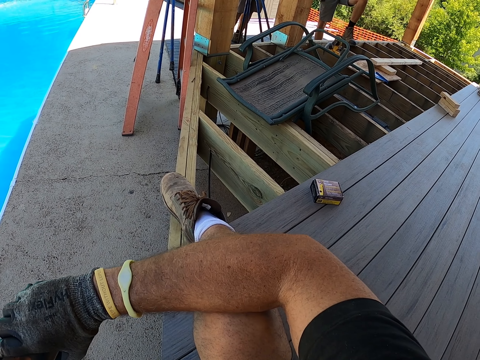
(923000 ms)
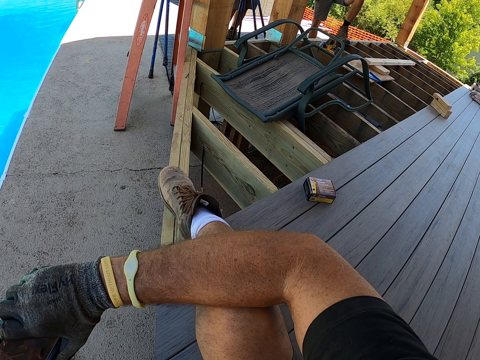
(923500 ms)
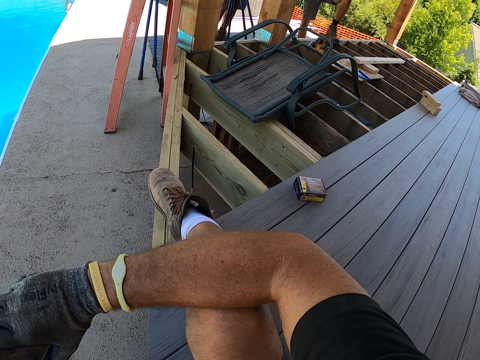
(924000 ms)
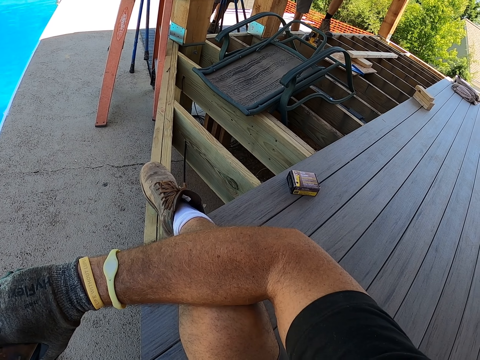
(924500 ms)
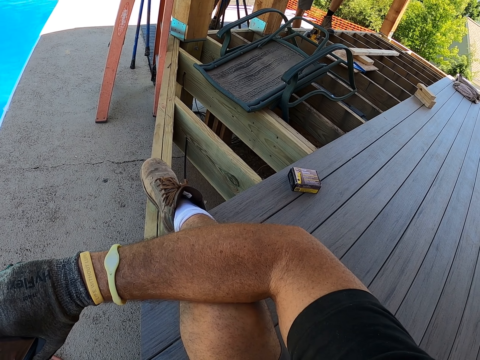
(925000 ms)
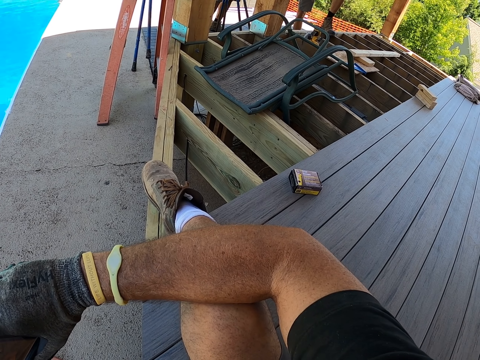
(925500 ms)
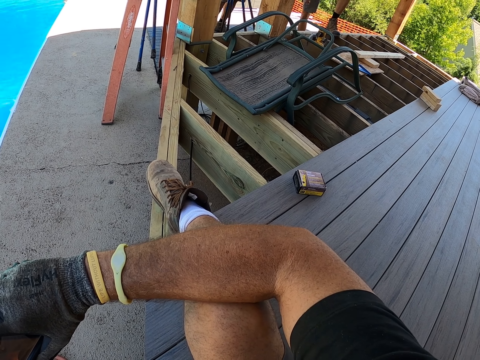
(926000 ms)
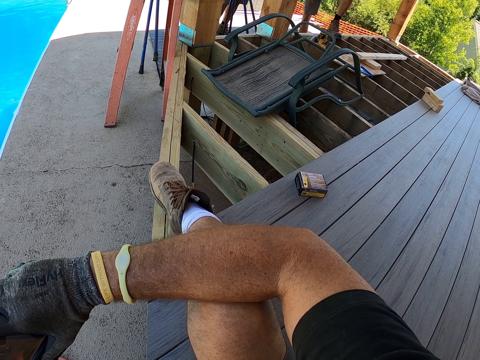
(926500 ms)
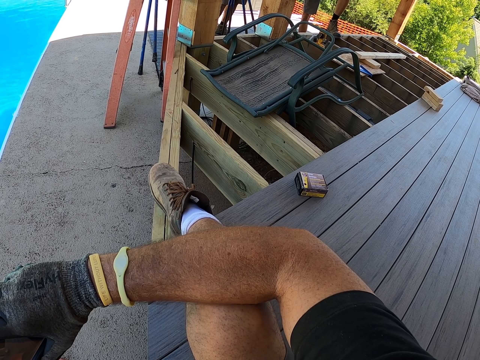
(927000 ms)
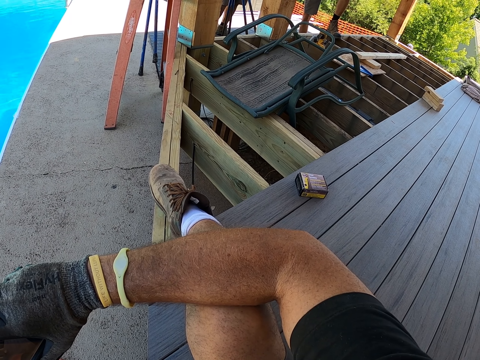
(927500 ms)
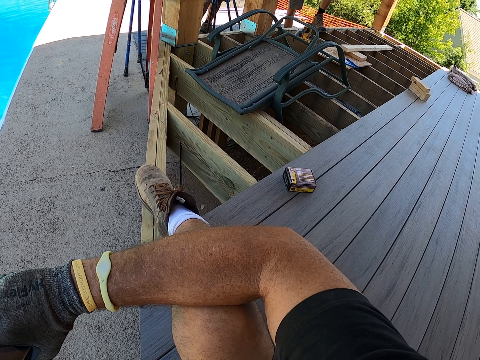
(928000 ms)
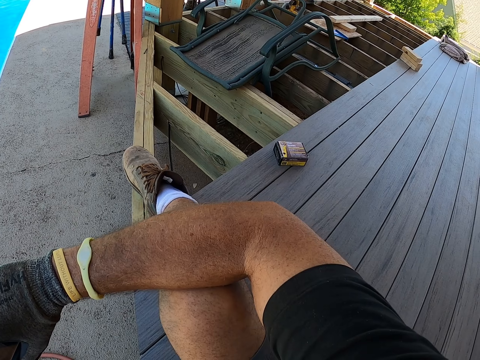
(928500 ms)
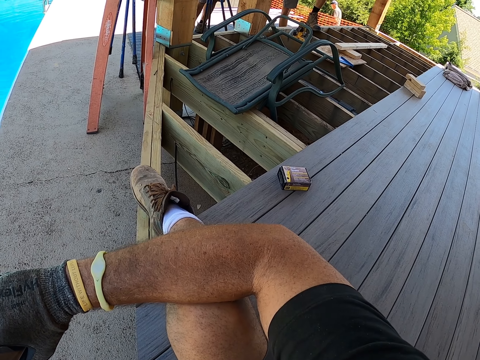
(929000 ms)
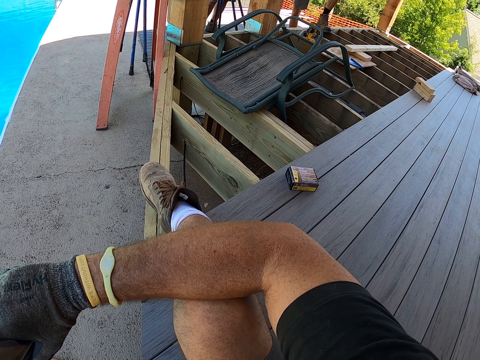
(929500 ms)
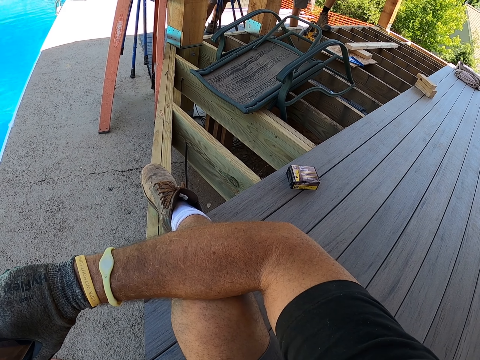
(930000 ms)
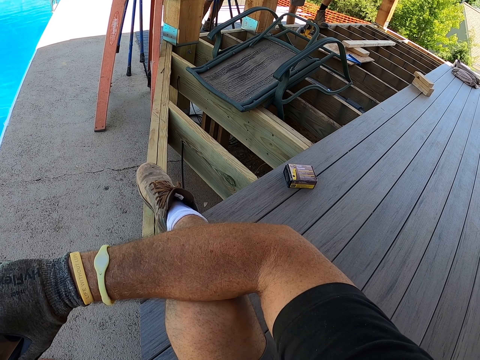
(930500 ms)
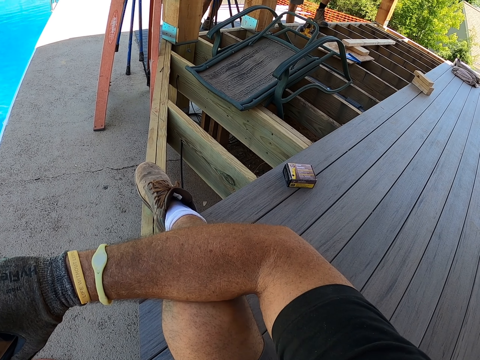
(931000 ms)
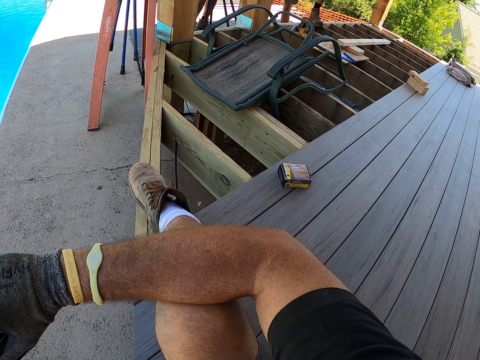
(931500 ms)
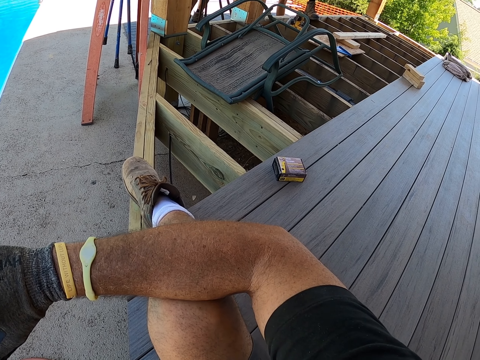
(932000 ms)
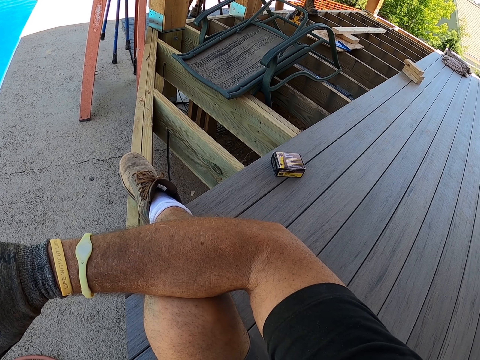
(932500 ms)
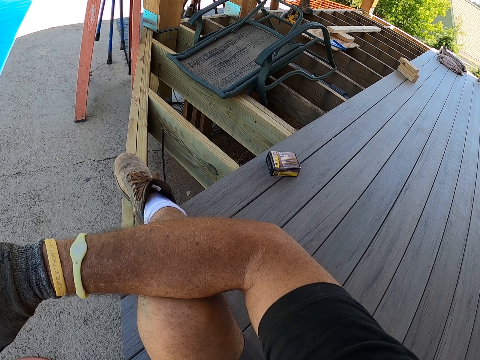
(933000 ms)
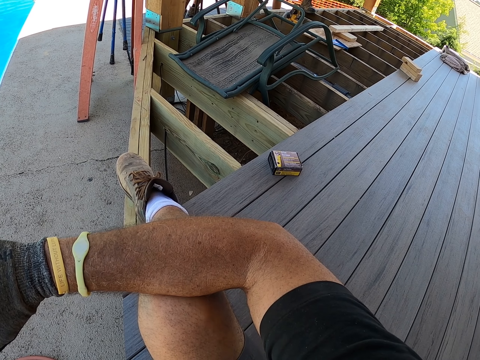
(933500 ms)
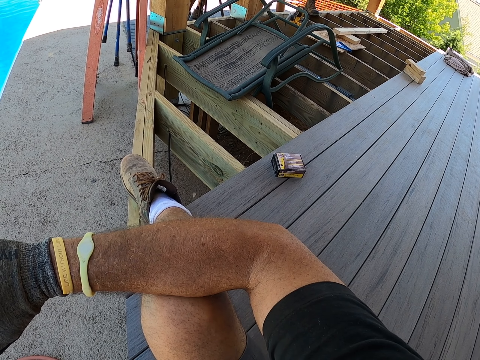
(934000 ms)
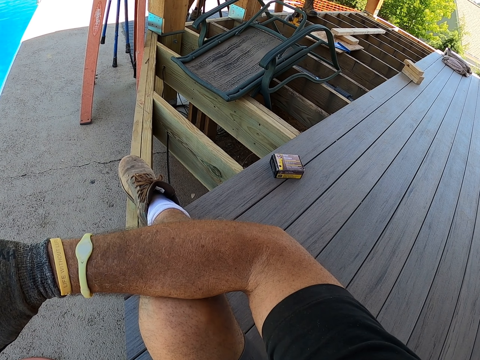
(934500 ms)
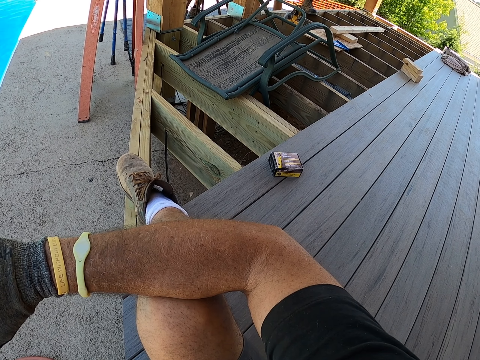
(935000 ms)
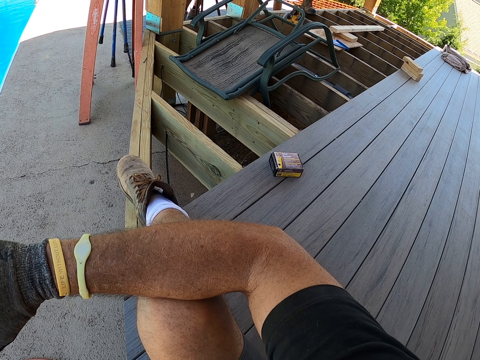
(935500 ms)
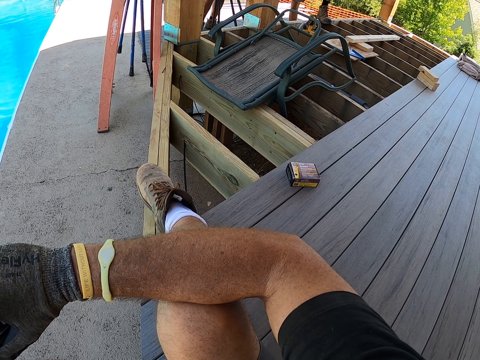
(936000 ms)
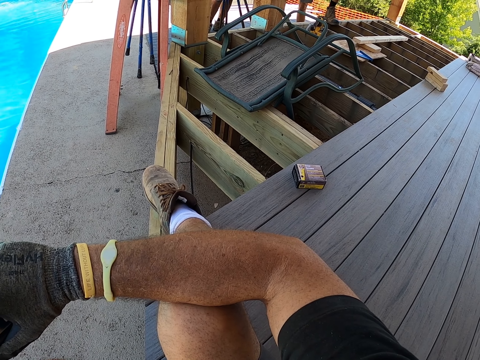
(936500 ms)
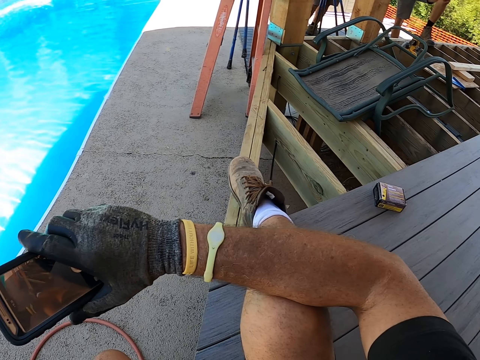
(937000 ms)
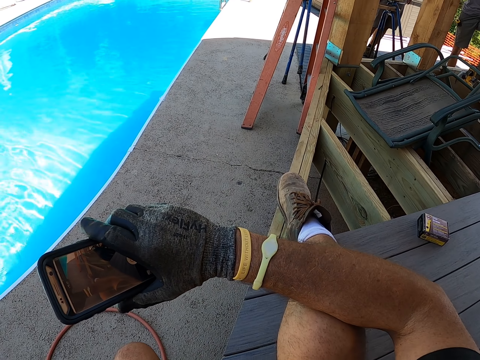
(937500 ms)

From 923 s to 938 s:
The camera wearer moves his body.

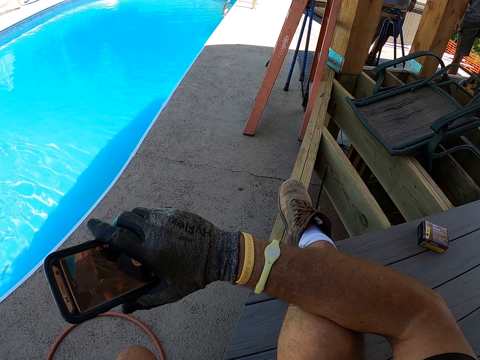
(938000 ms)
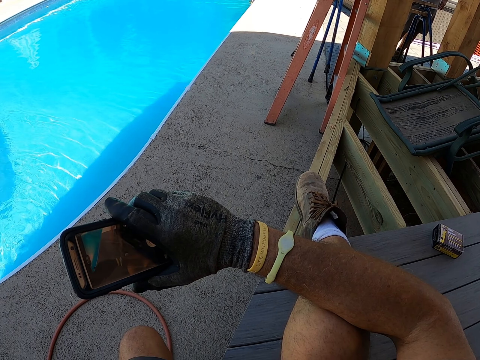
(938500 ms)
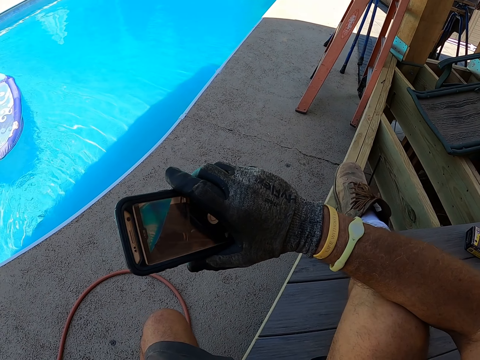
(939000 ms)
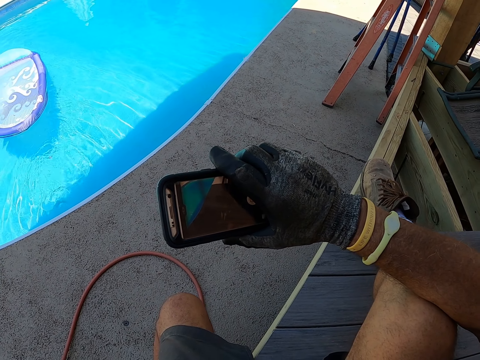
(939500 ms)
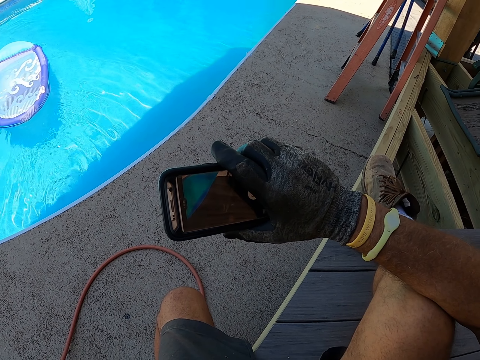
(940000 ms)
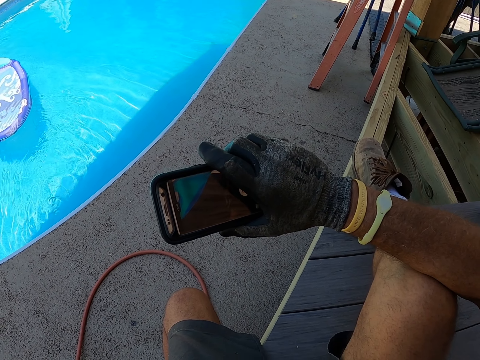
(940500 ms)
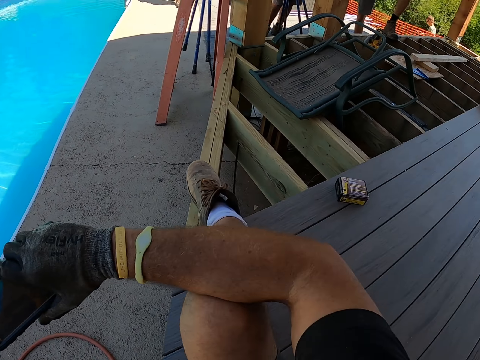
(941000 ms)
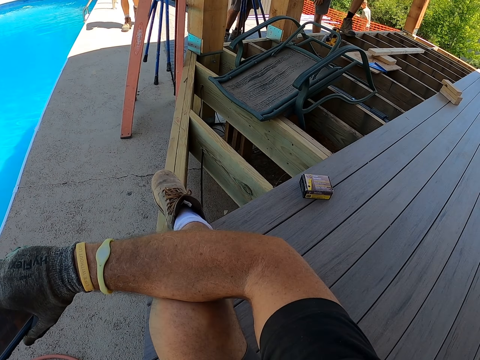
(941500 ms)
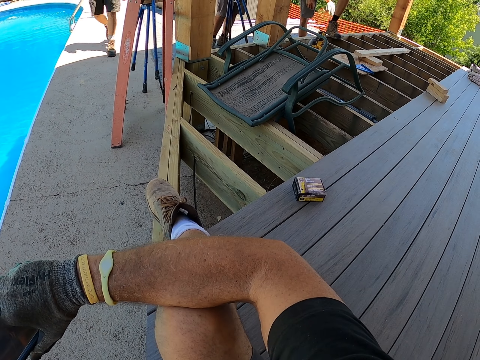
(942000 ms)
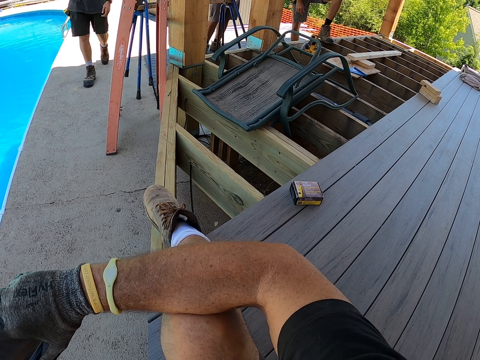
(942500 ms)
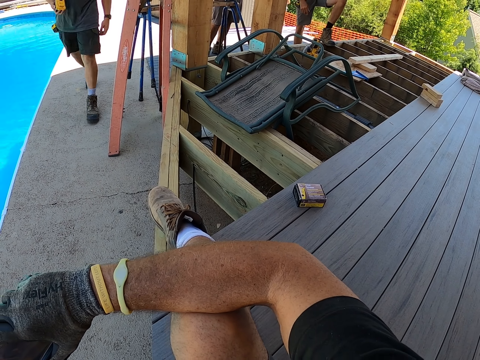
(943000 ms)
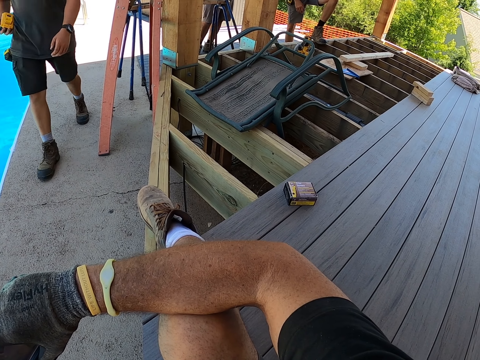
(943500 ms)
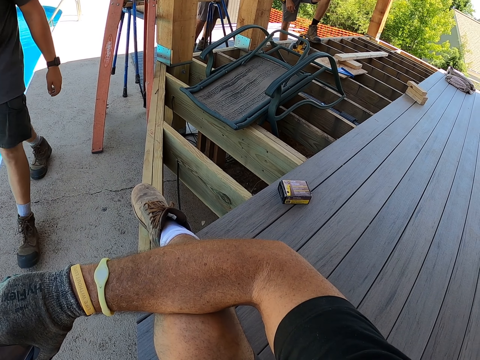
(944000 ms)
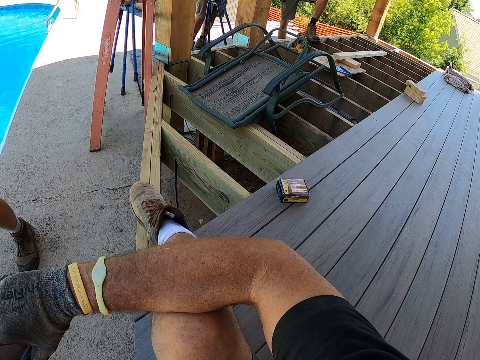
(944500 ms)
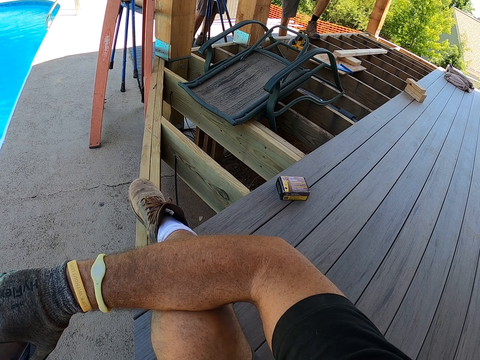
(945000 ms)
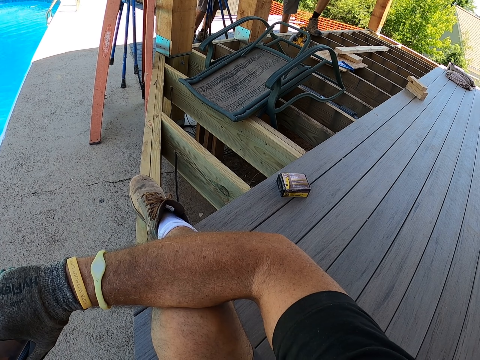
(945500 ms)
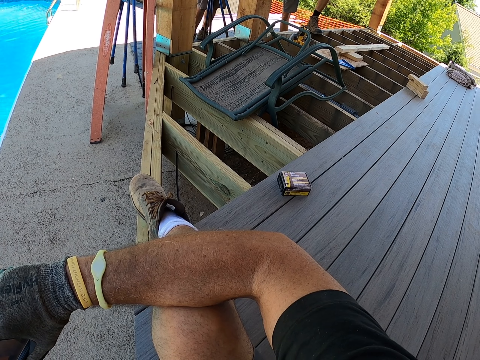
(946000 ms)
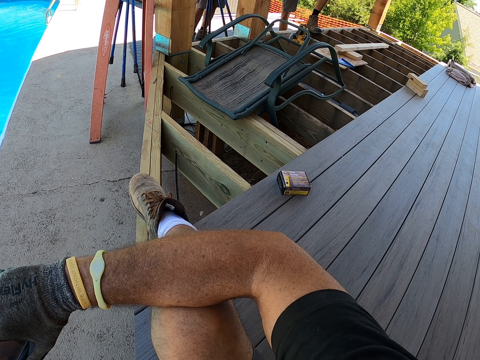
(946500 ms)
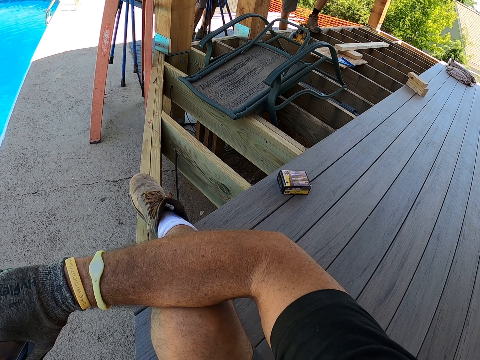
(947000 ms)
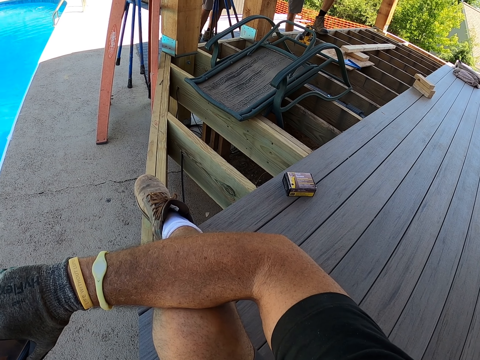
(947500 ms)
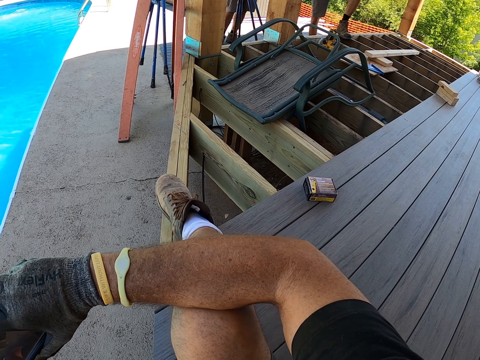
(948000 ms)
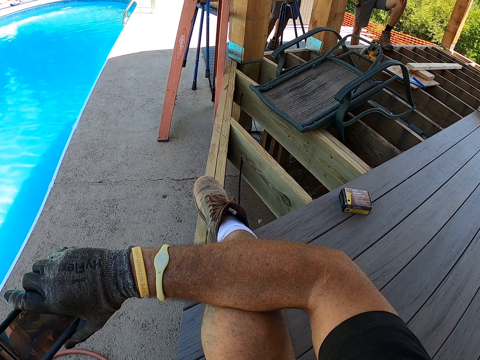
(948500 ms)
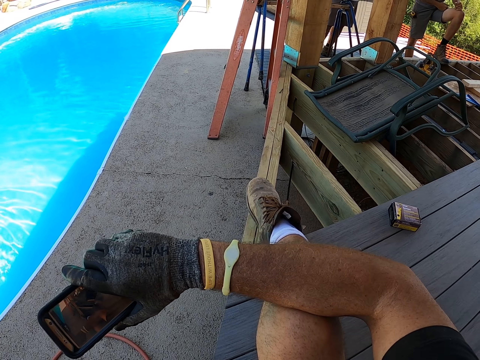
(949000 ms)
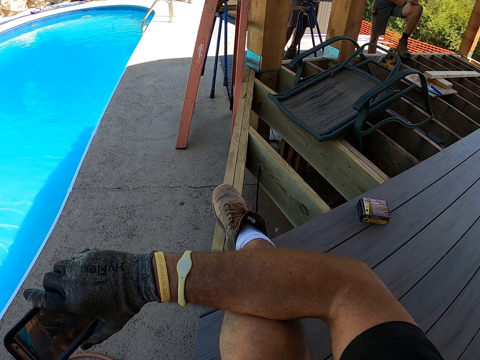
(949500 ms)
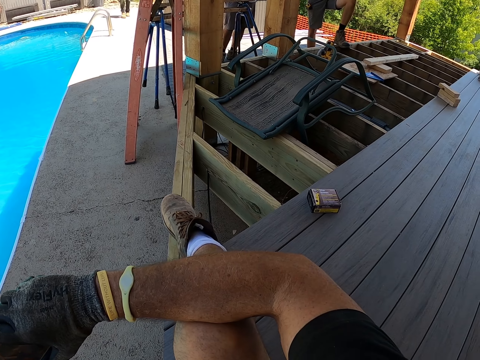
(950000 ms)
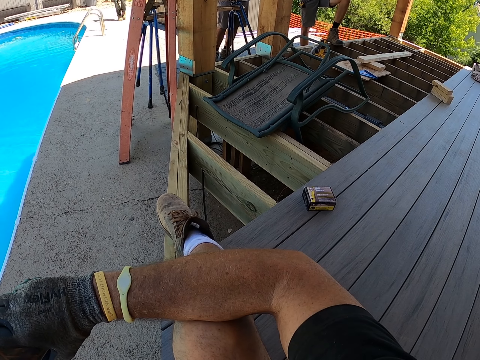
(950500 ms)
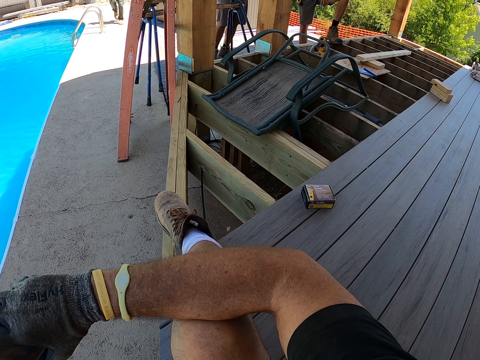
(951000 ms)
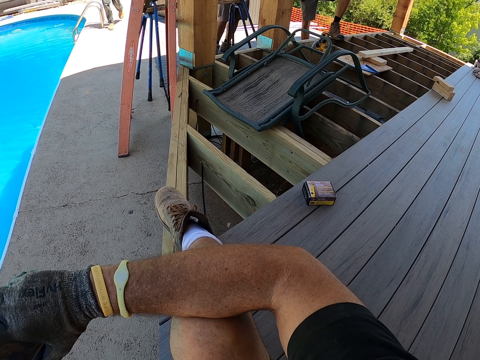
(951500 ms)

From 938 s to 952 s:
A person passes. The camera wearer moves his body.
